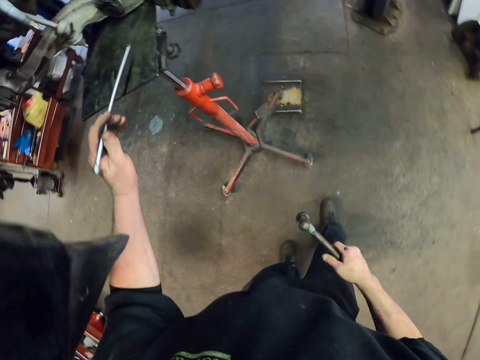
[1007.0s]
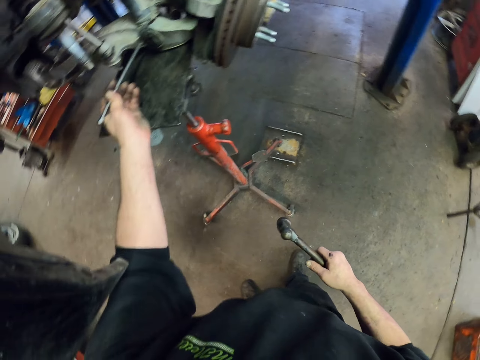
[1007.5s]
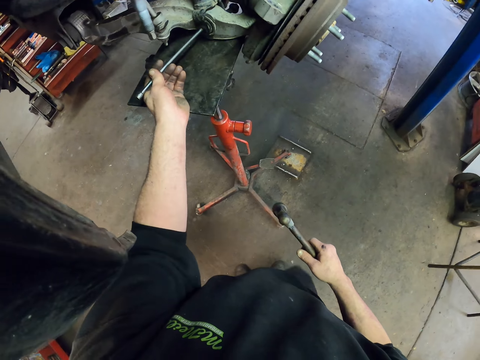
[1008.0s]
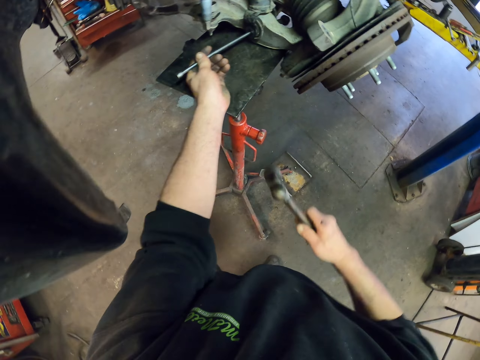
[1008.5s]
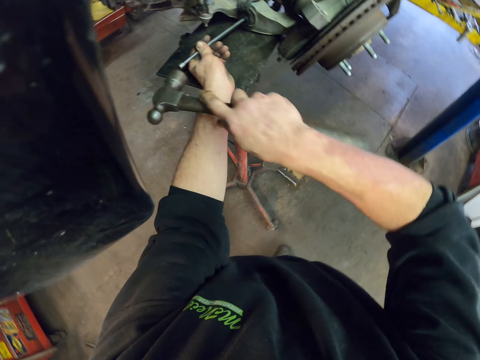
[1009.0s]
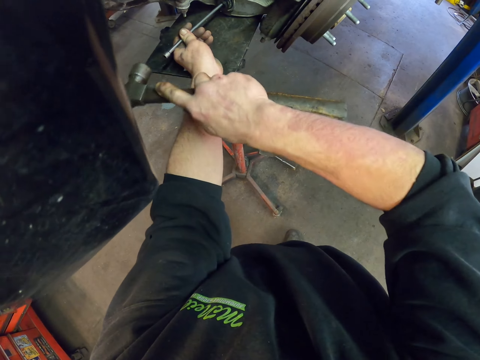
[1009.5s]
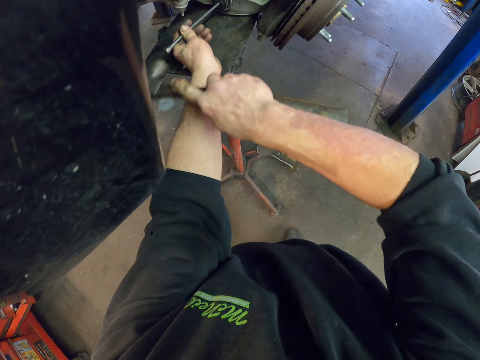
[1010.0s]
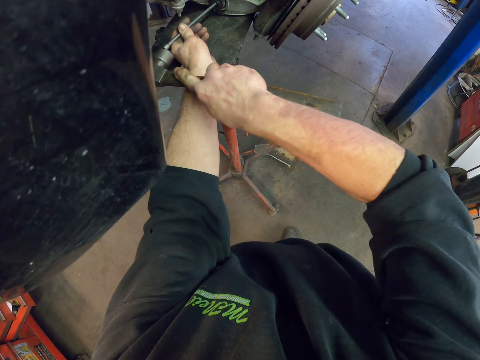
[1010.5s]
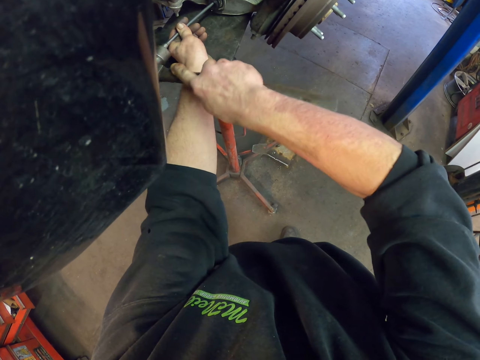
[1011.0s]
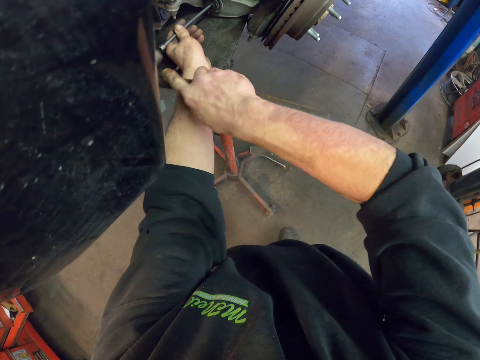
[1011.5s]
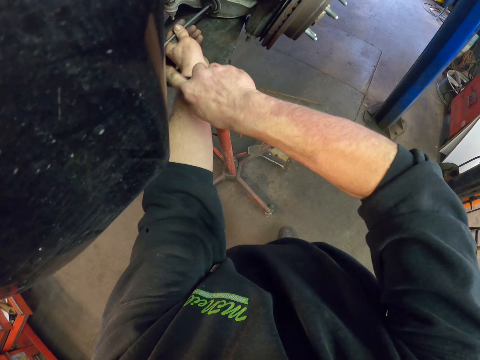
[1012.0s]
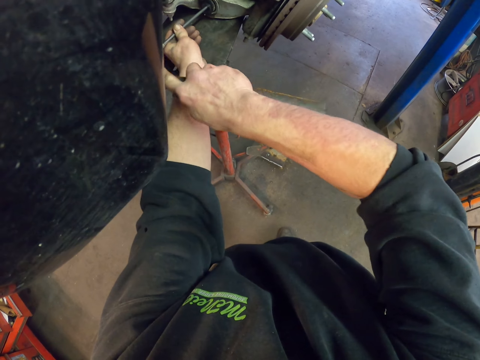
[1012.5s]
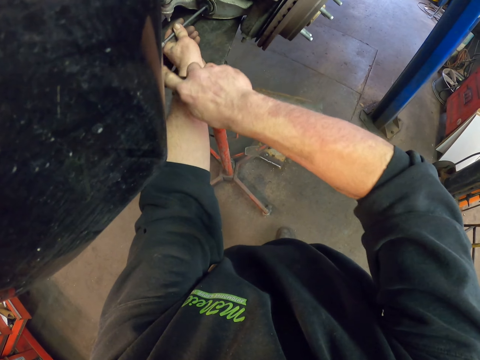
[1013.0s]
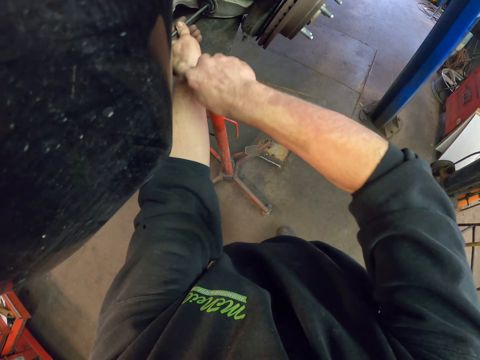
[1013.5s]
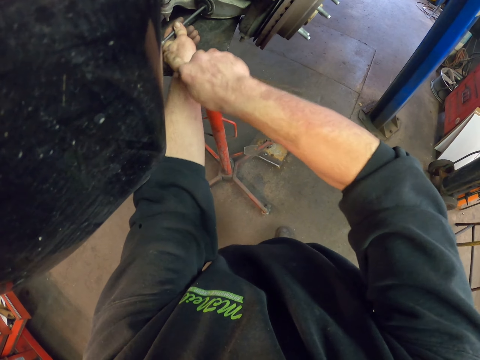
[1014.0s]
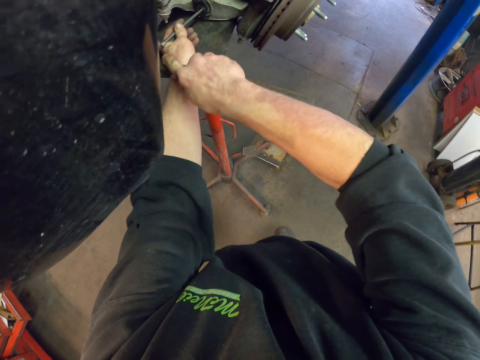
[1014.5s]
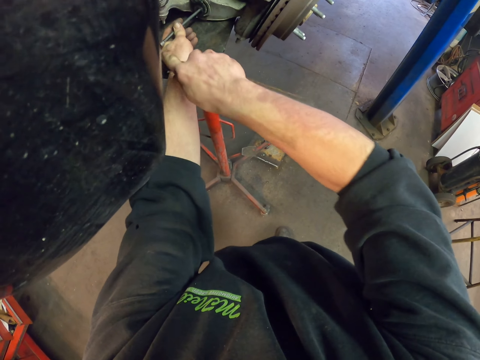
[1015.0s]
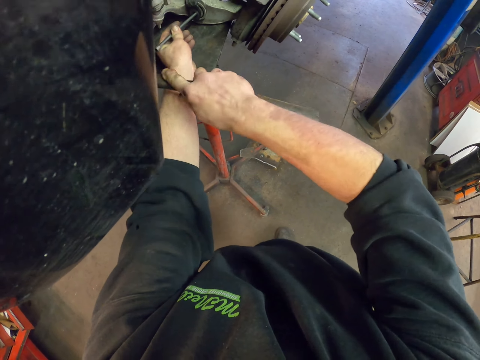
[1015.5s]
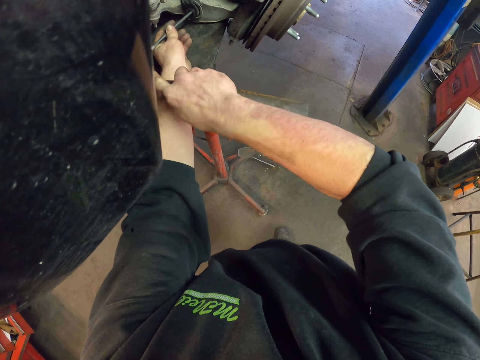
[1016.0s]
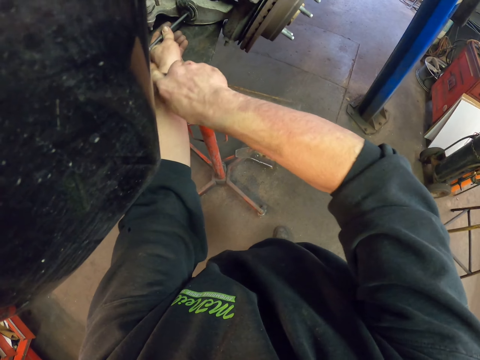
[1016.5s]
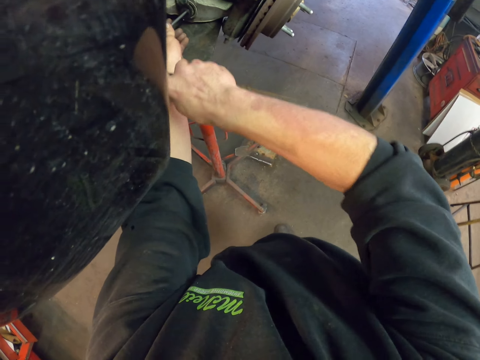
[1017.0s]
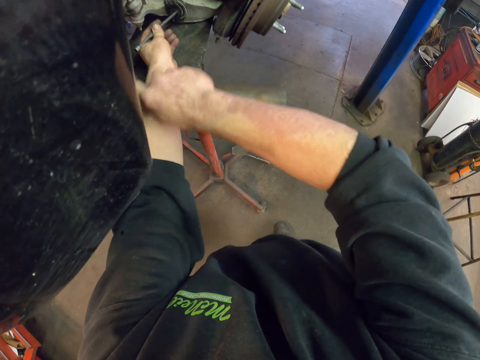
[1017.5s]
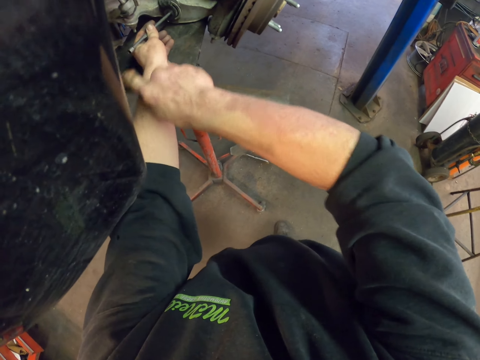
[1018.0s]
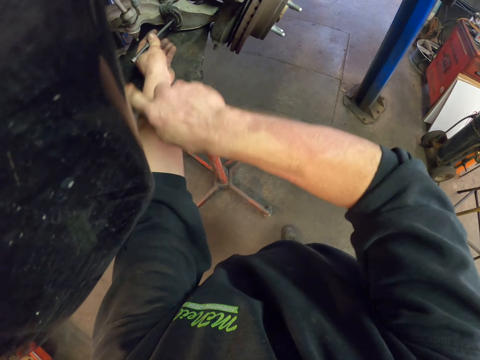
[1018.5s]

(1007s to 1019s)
The camera wearer walks around the garage. They hit out a screw from the control arms using the bar and the hammer.

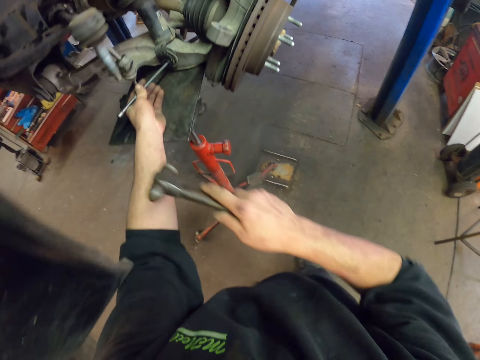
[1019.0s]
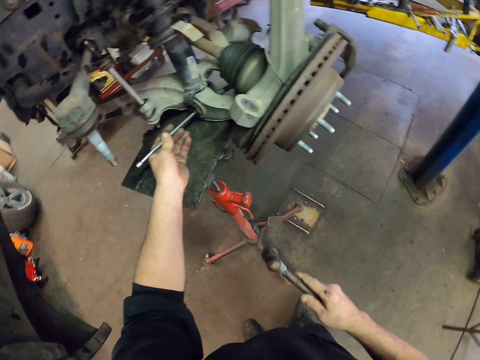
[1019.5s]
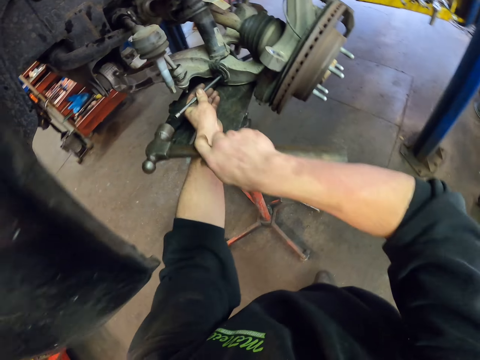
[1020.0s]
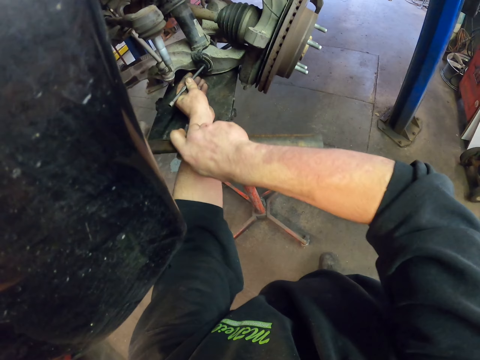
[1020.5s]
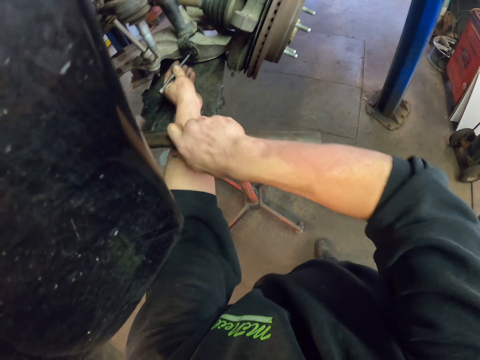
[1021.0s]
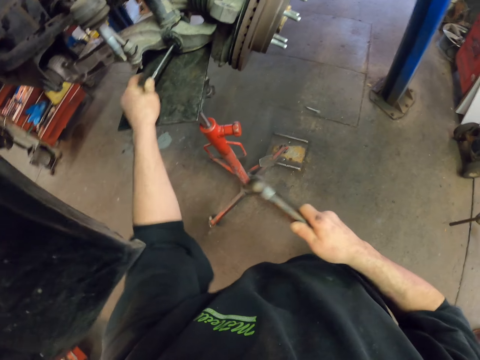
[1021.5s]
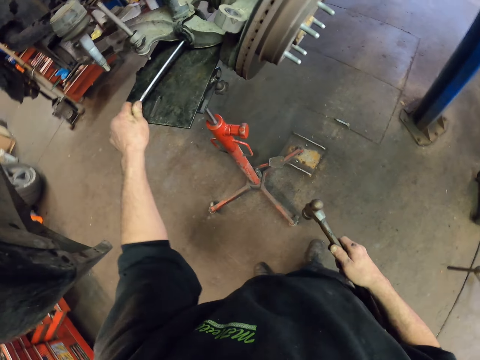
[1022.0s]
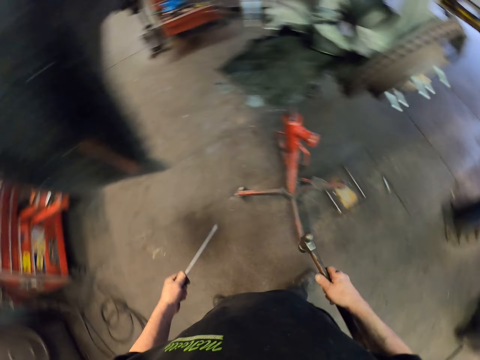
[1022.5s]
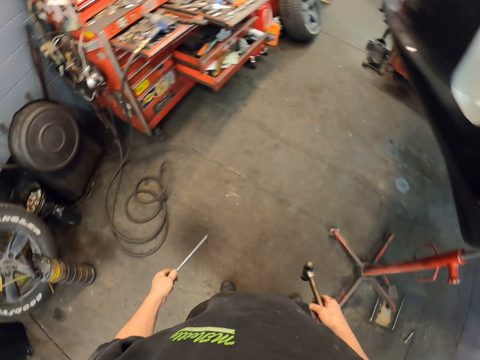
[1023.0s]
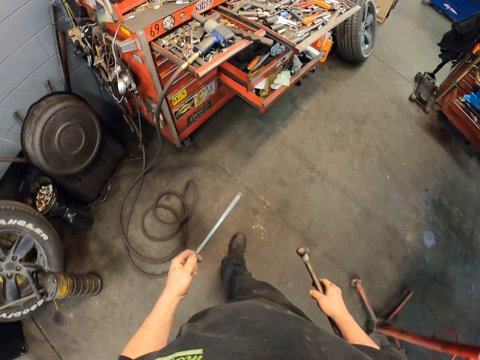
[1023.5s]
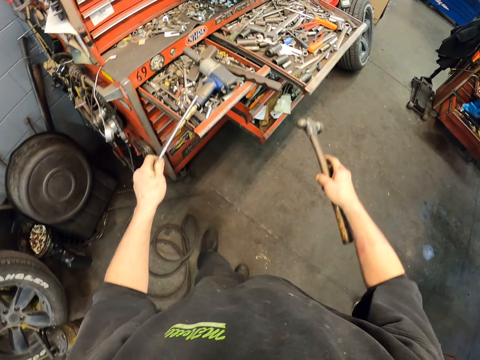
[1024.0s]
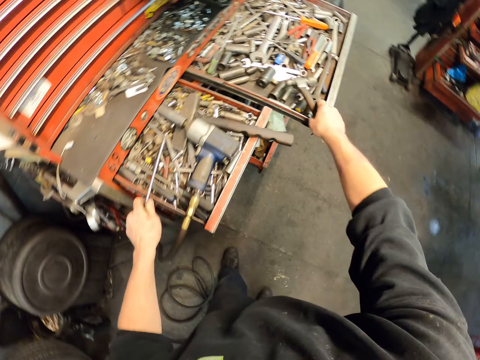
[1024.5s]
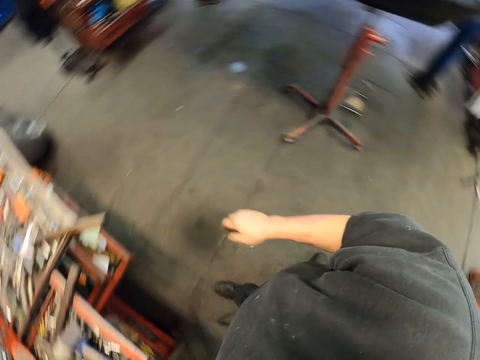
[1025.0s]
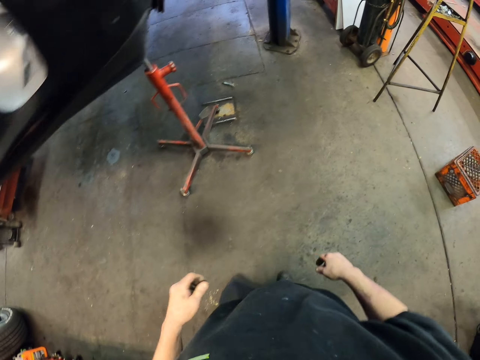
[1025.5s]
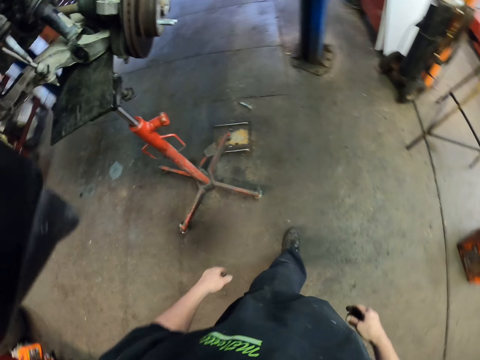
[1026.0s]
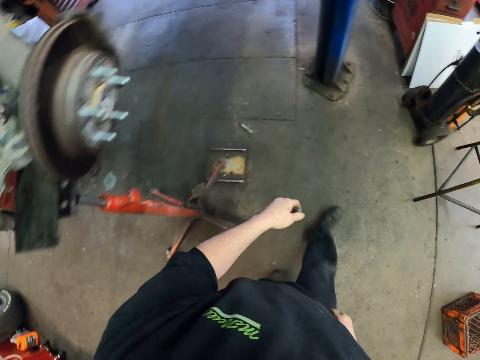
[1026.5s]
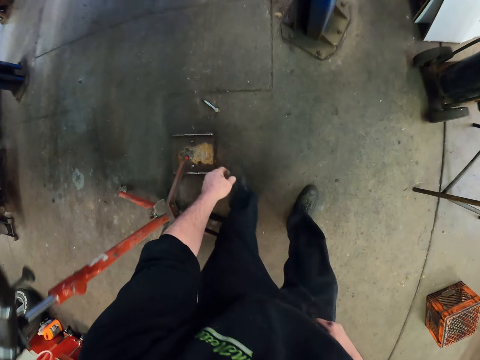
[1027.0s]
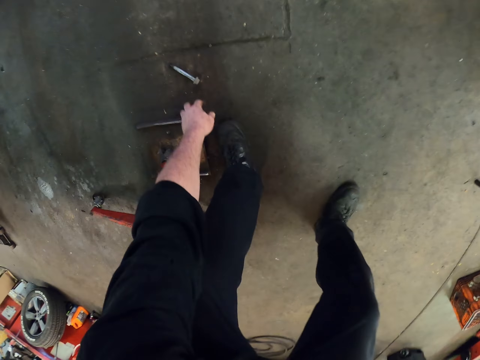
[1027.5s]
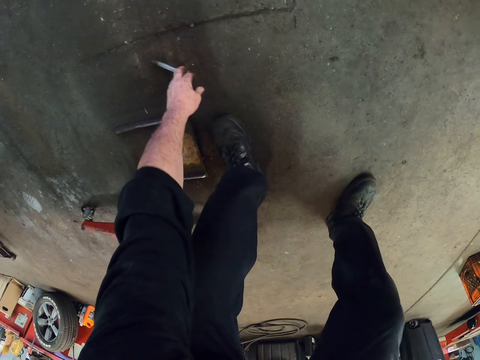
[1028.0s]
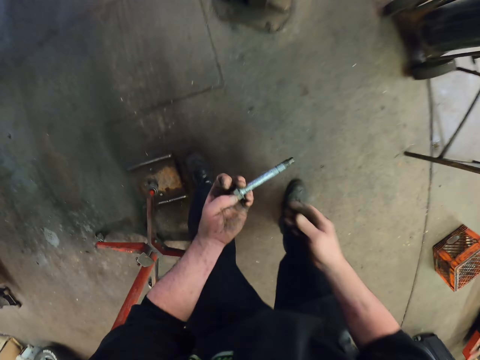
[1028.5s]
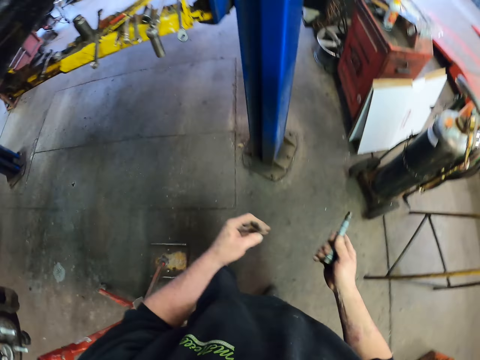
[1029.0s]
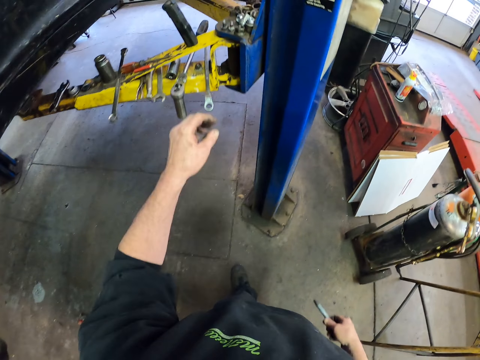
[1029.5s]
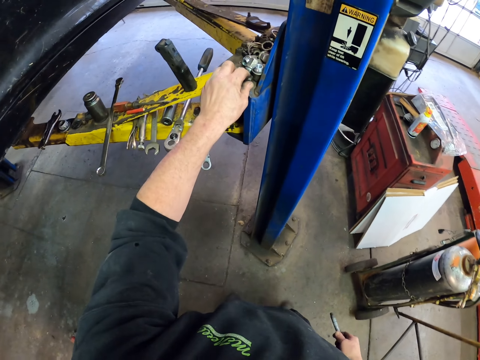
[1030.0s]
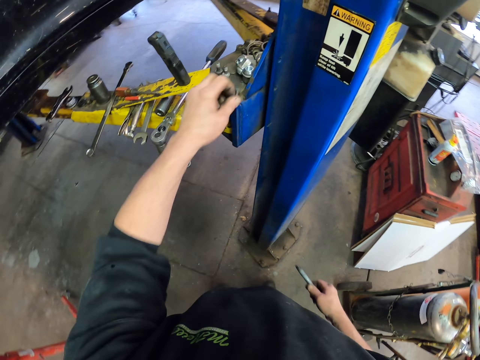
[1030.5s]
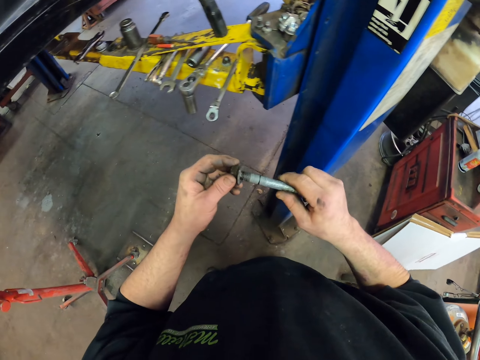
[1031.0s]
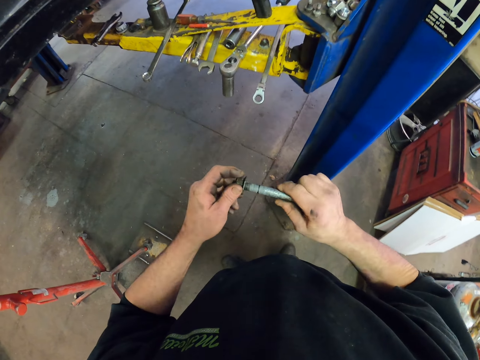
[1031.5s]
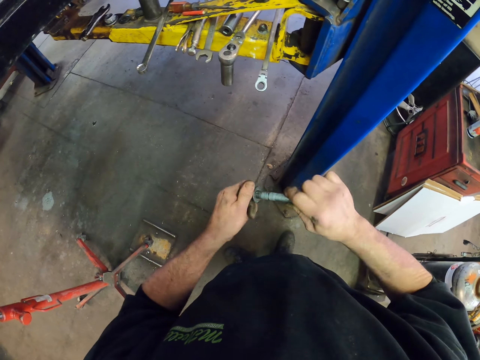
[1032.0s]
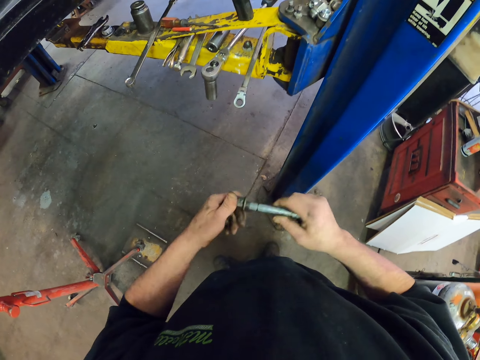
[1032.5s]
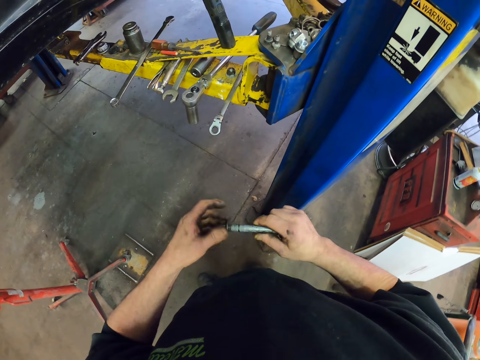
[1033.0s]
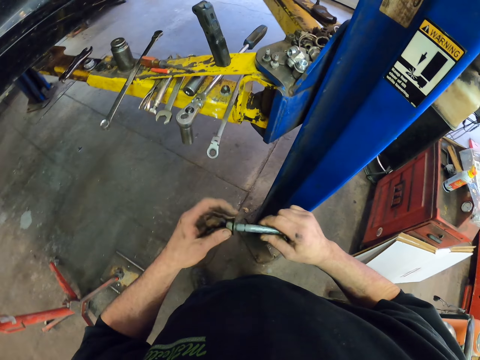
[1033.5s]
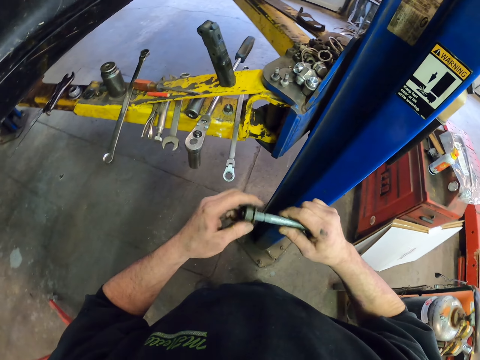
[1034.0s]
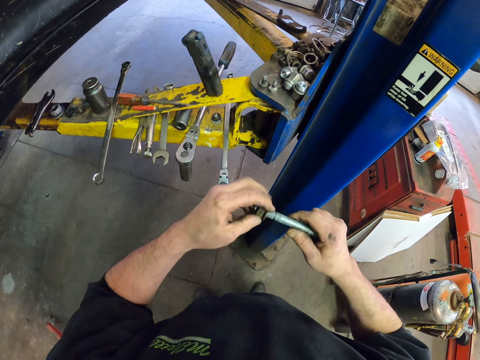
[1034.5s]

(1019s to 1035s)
The camera wearer pulls the hammer from the steel bar. He hits out the screw from the control arms. He pulls the steel bar from the control arm bar. He carries the bar and hammer to the drawer. He walks around the garage. He drops the bar and hammer in the drawer. He walks back to the car. He picks up a bolt screw on the floor under the car. He shifts the screw to his right hand on his way to the car lifter. He picks up a nut on the car lifter. He turns the nut on the screw.
